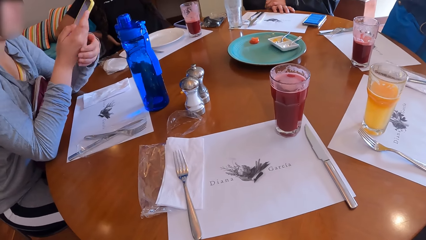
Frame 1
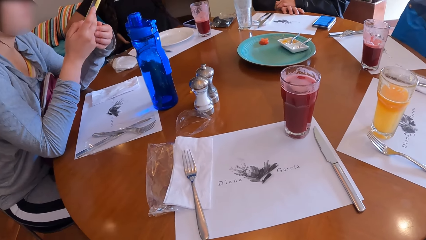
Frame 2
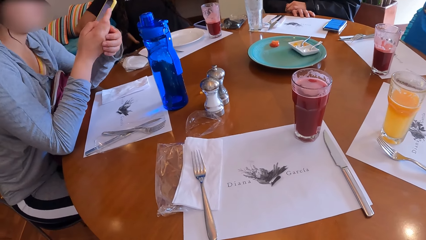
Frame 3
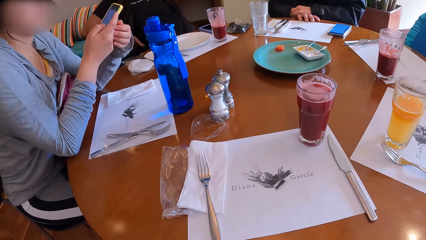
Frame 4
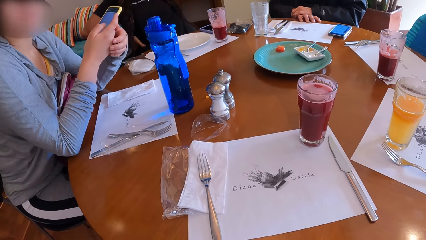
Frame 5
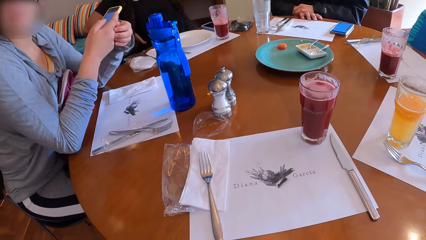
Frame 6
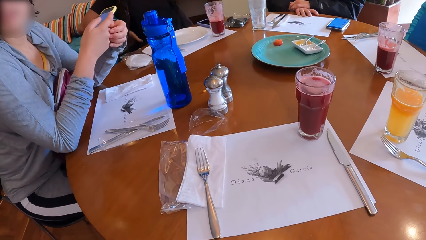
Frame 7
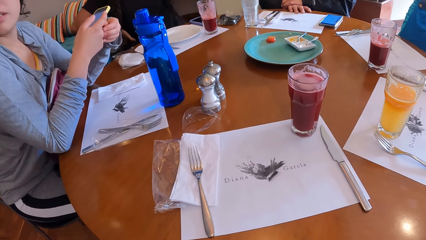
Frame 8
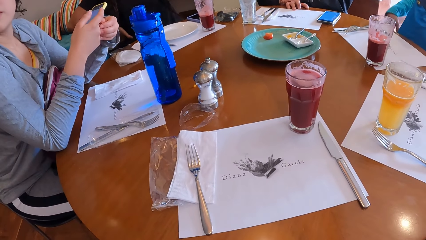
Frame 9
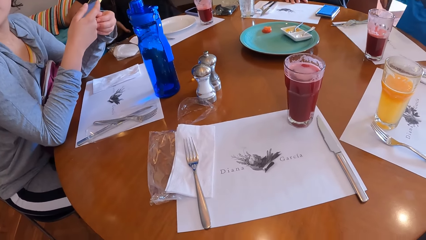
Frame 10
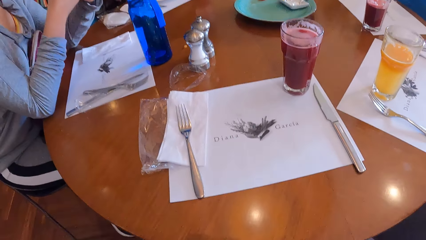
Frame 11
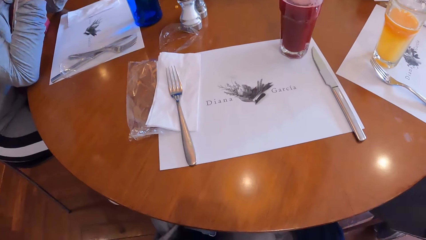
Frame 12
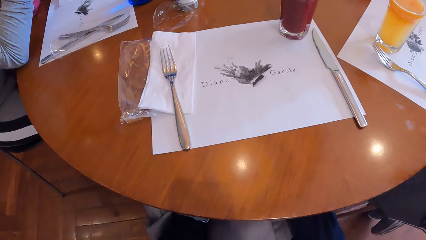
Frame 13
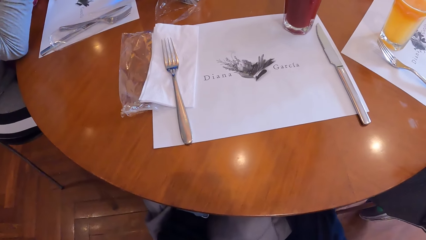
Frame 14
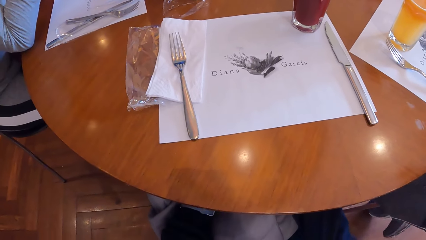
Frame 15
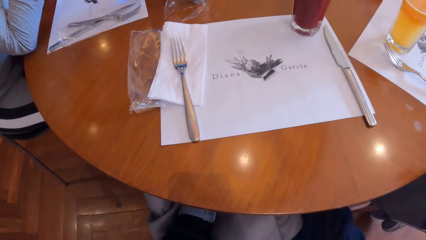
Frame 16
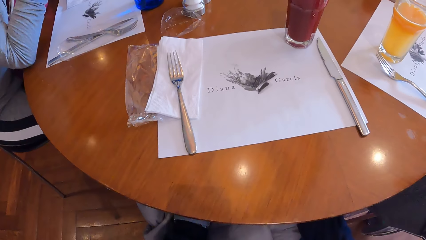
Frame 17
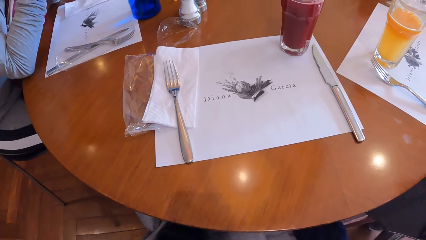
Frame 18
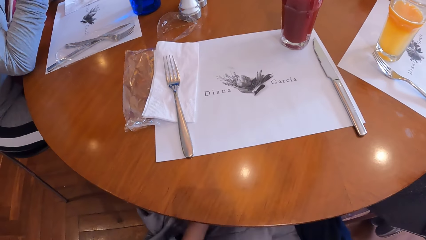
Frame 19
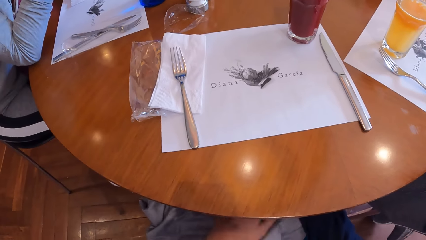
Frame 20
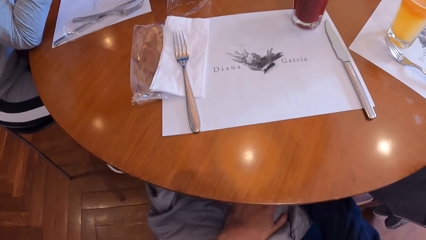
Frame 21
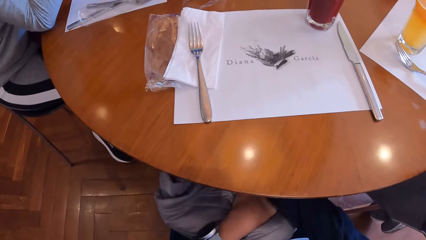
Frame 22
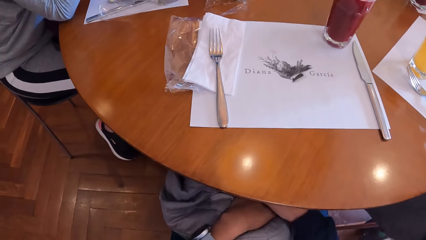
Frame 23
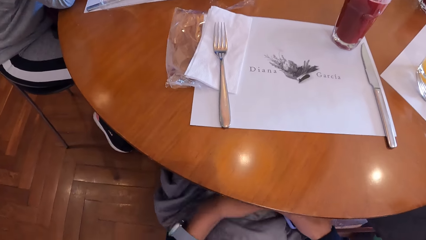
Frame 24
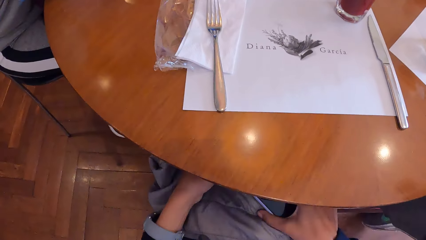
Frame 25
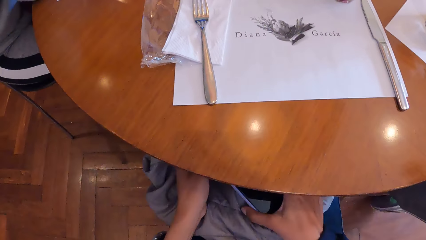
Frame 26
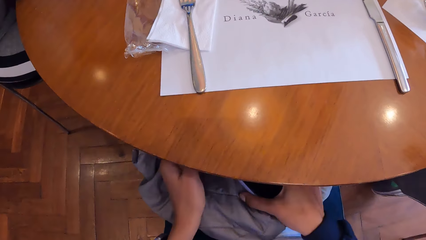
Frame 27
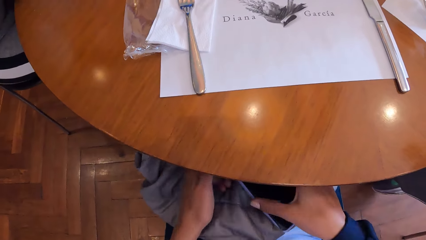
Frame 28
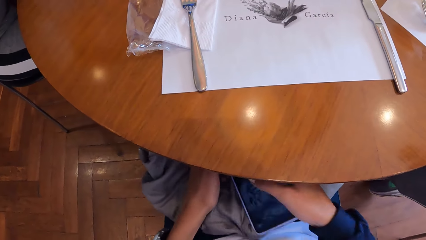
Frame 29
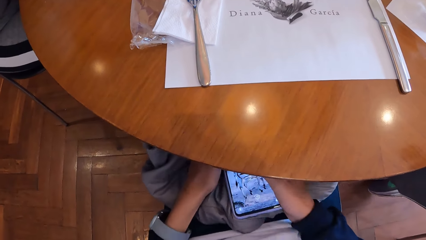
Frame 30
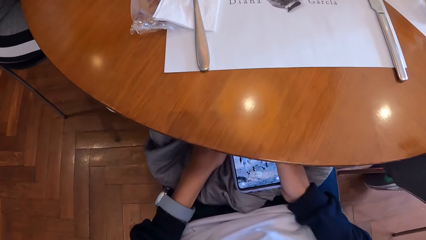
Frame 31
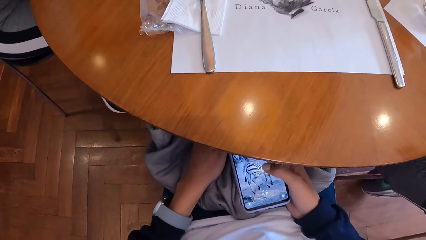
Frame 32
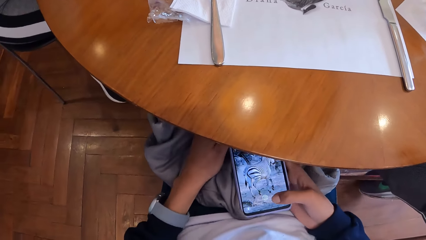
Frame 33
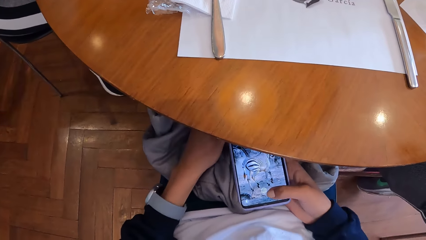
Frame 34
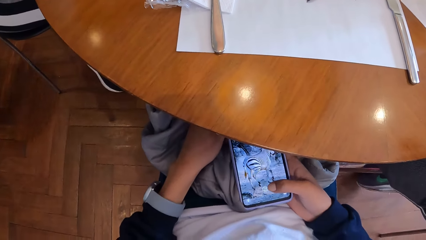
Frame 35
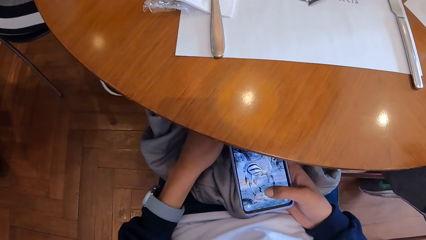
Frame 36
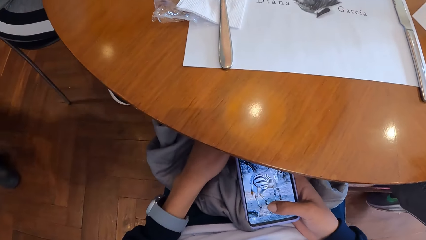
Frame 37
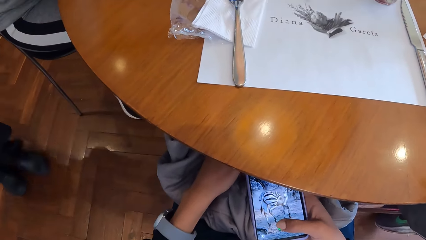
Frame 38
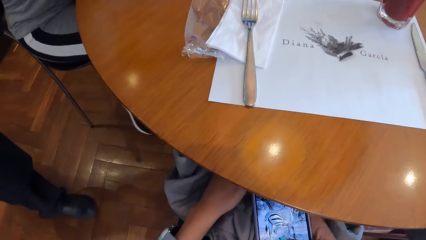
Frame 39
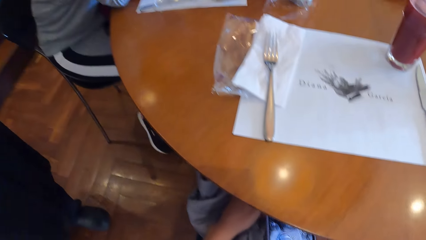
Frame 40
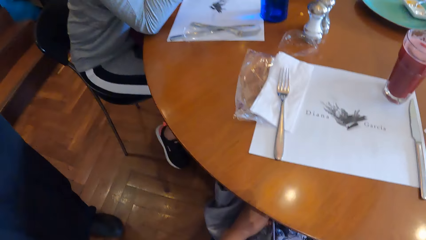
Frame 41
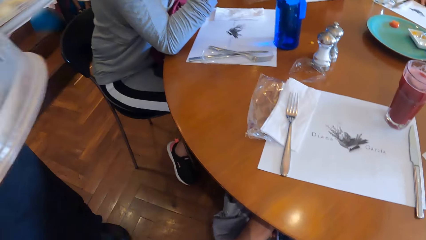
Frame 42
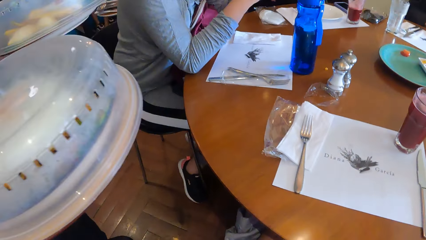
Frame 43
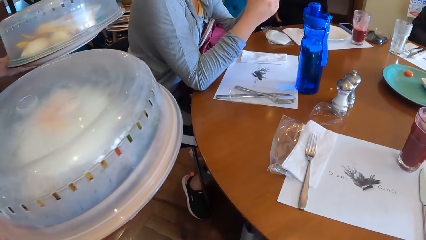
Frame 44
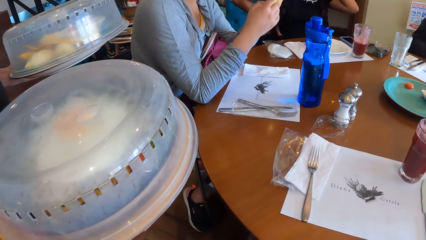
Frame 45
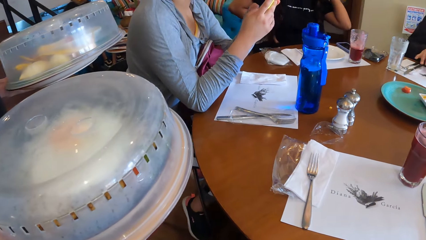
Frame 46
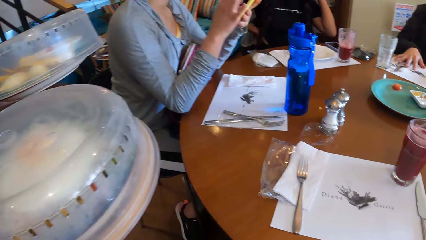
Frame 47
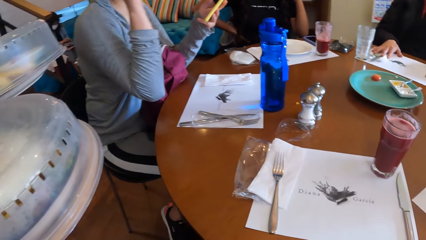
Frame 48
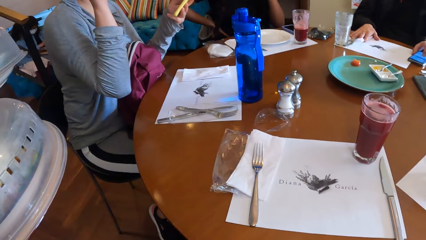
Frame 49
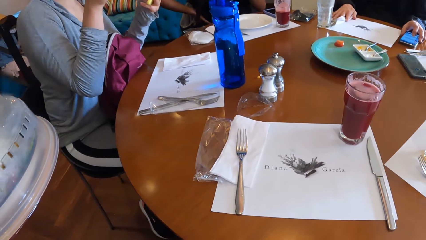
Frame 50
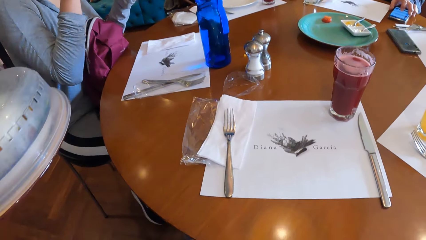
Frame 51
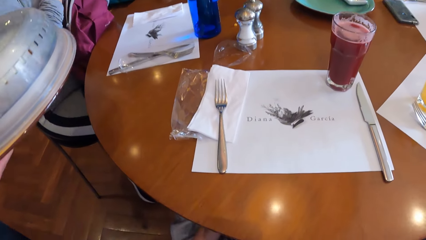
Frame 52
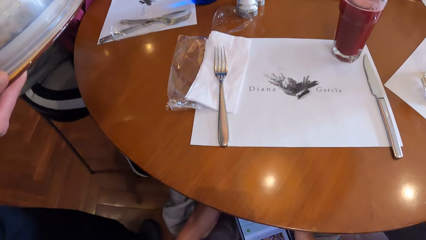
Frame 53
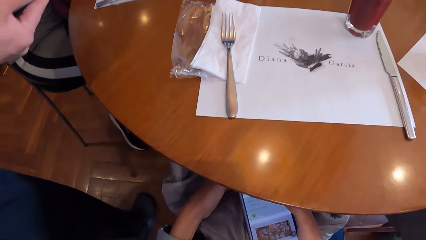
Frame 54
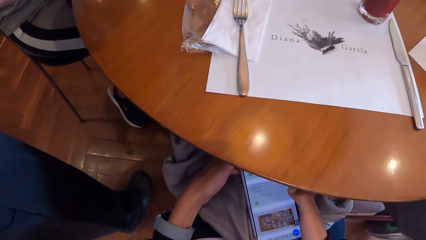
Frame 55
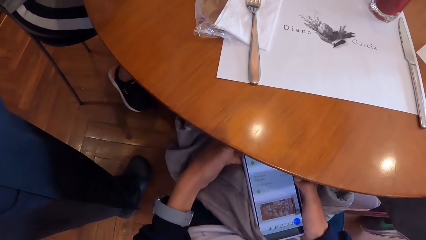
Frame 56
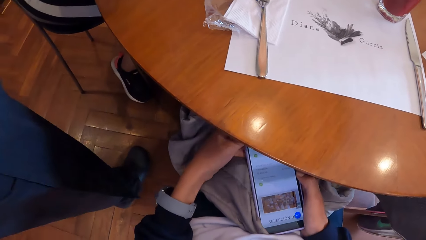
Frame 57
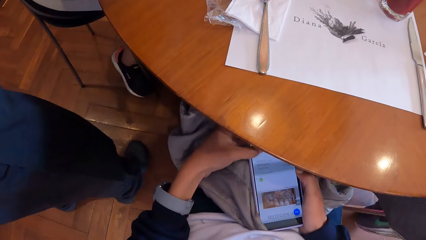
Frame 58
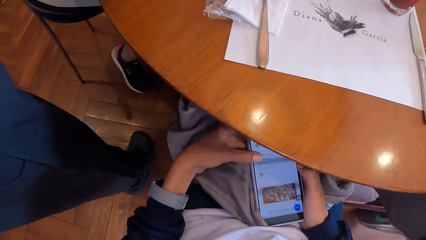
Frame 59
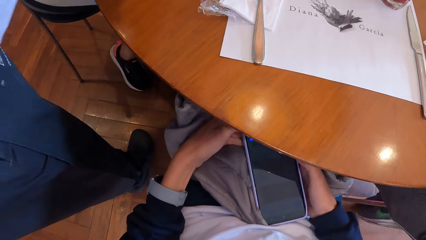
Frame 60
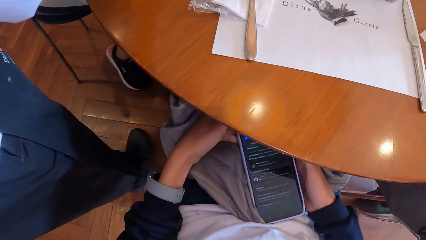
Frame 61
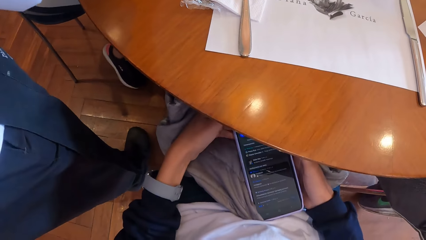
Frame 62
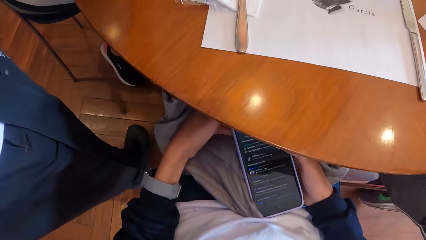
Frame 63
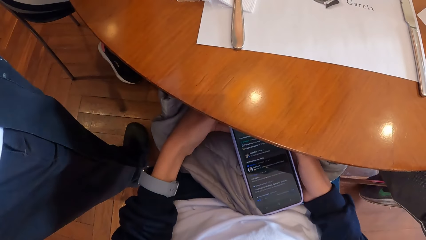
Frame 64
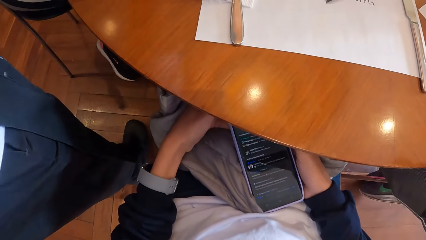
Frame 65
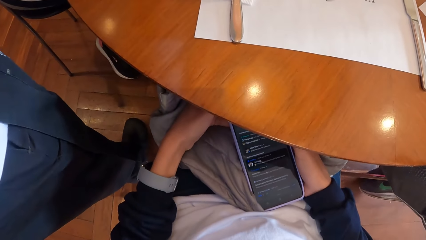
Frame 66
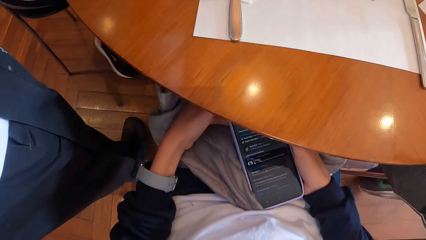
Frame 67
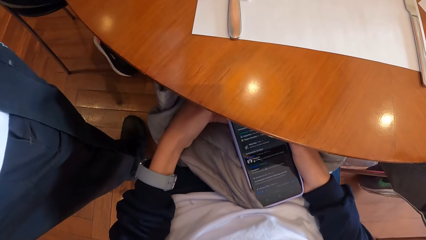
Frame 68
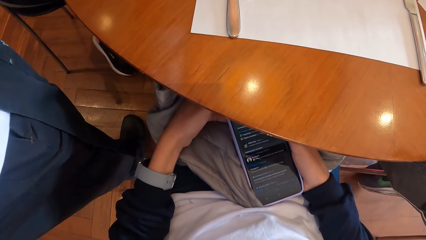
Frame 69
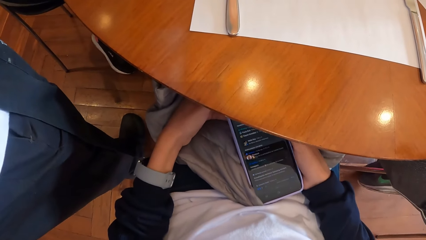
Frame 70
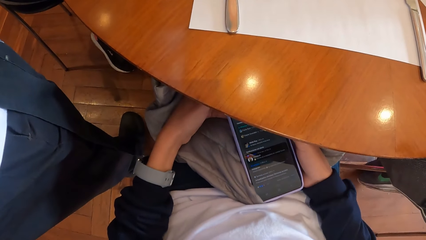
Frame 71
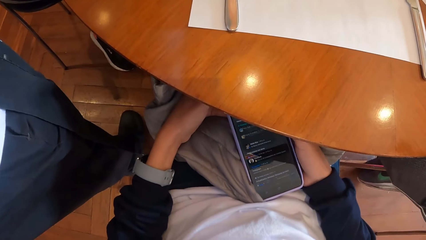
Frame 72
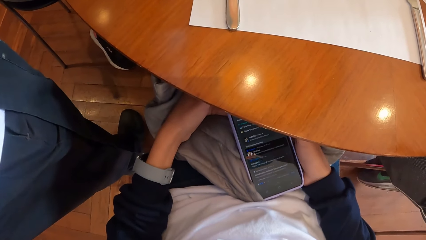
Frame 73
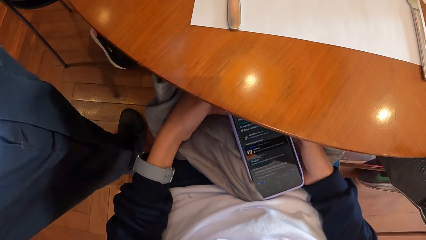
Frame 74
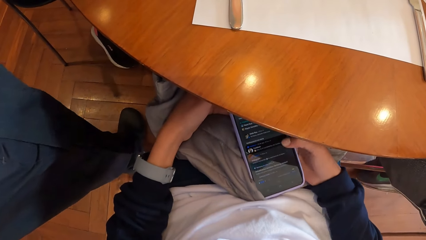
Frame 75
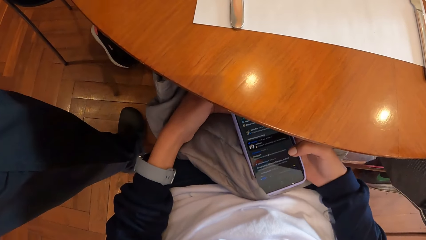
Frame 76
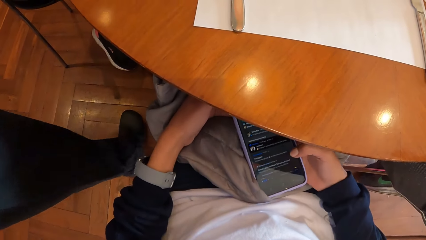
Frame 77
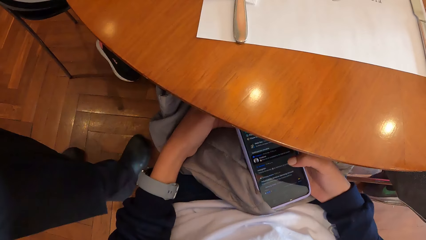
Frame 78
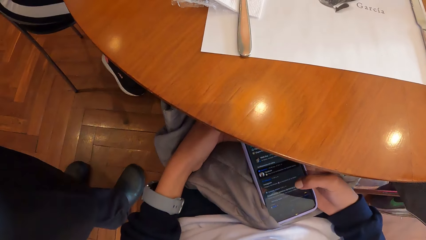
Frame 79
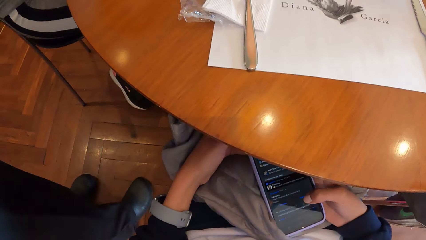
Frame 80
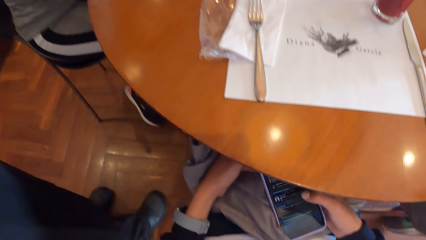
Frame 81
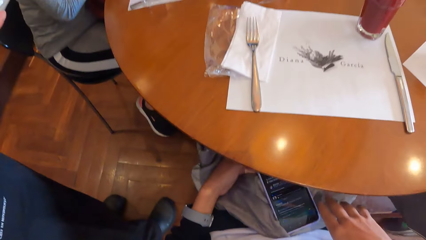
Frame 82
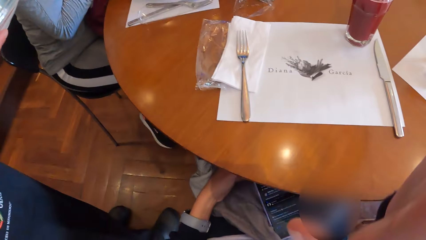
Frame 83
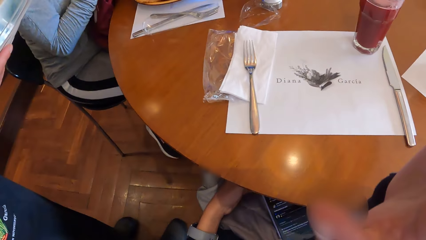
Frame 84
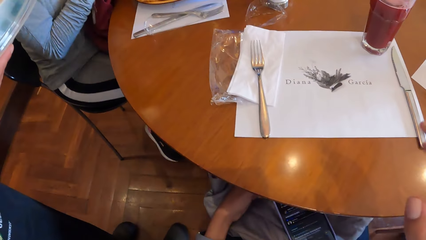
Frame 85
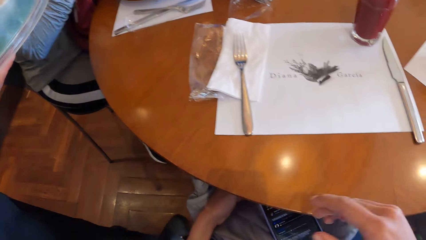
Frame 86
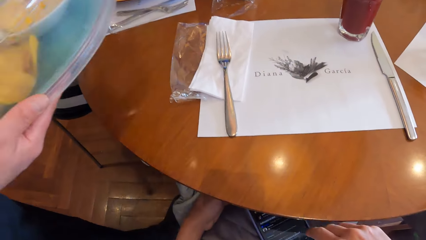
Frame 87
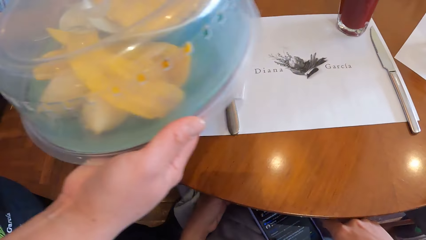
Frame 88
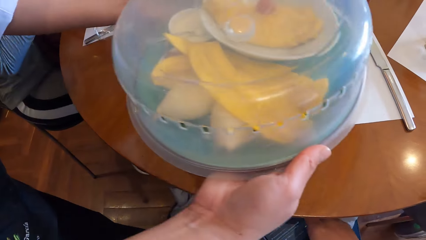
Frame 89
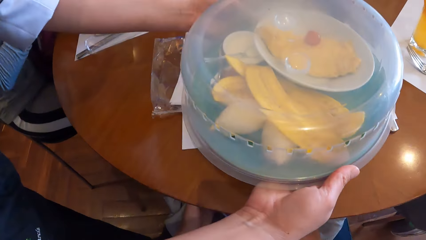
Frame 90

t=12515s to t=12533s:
The woman scratches her right hand with her left hand. The camera wearer moves a hand. She scrolls a phone. She operates the phone under the table with her hands. She looks around the table. Another woman holds two covered plates of food, each in her hands. The camera wearer scrolls the phone. She moves a hand.
